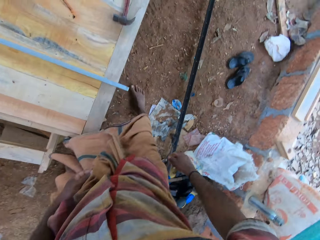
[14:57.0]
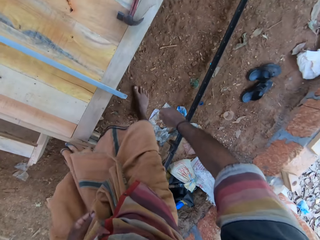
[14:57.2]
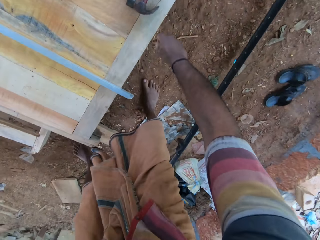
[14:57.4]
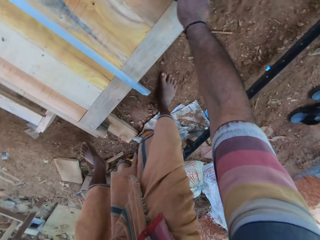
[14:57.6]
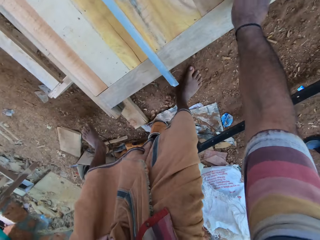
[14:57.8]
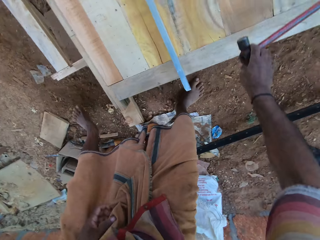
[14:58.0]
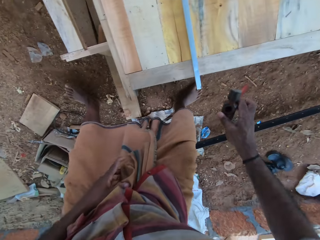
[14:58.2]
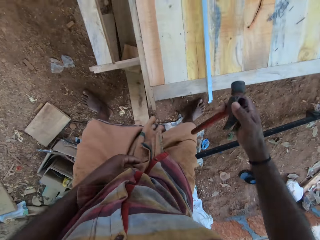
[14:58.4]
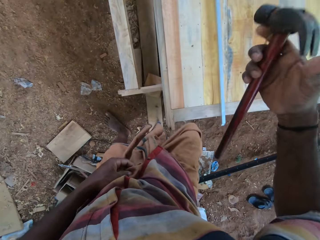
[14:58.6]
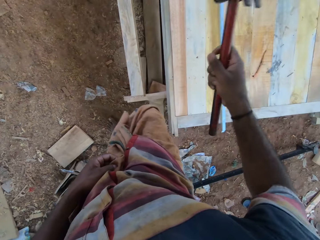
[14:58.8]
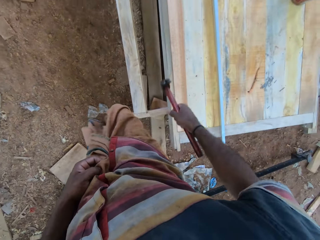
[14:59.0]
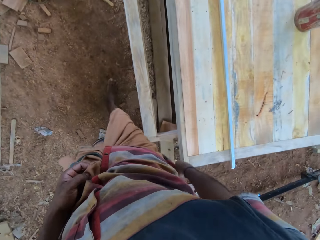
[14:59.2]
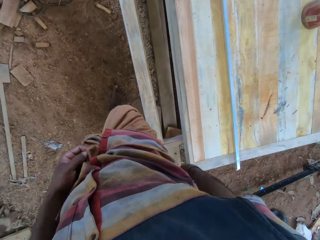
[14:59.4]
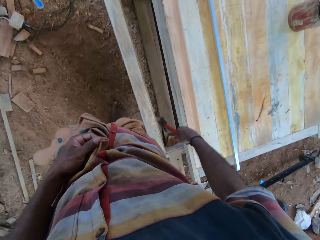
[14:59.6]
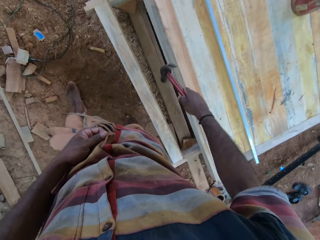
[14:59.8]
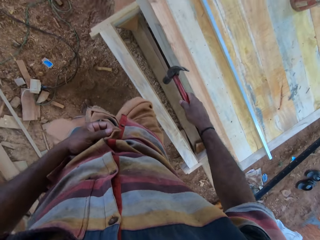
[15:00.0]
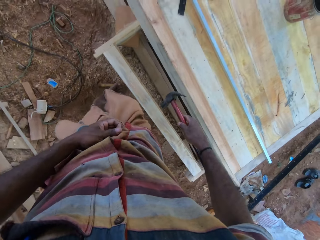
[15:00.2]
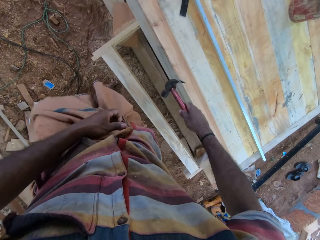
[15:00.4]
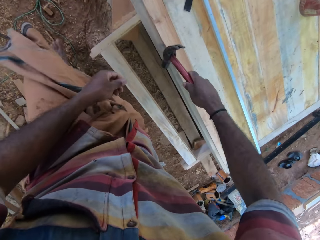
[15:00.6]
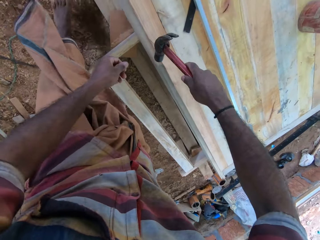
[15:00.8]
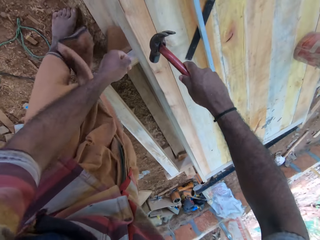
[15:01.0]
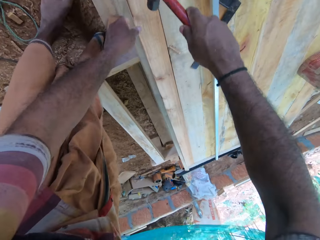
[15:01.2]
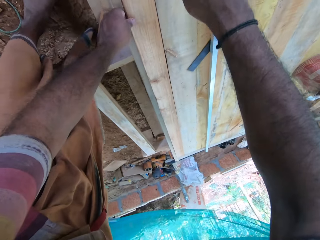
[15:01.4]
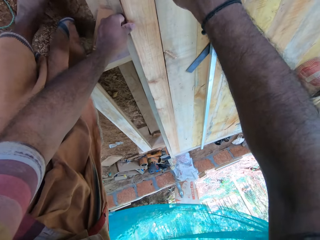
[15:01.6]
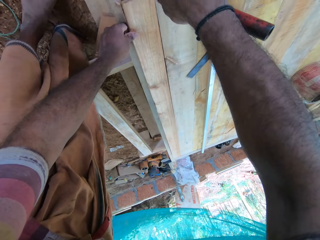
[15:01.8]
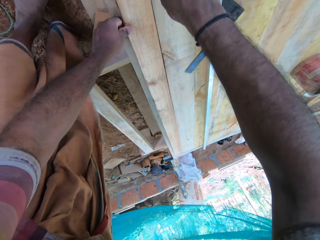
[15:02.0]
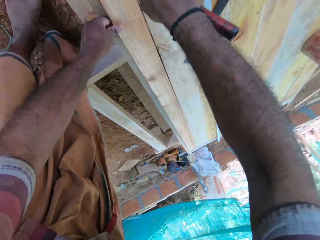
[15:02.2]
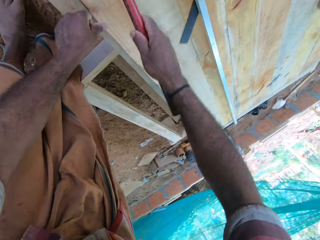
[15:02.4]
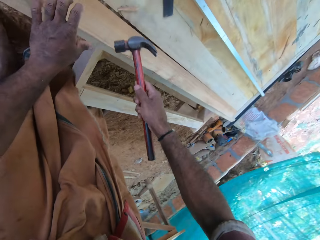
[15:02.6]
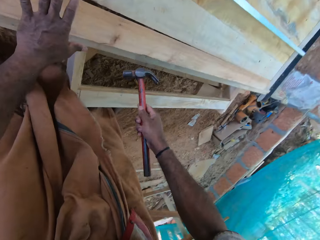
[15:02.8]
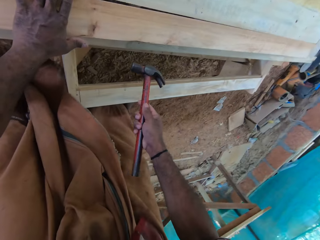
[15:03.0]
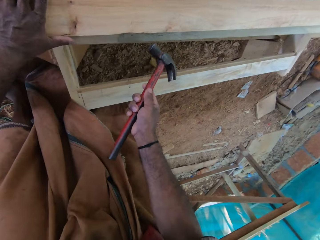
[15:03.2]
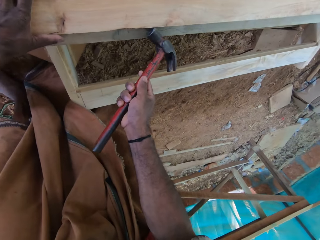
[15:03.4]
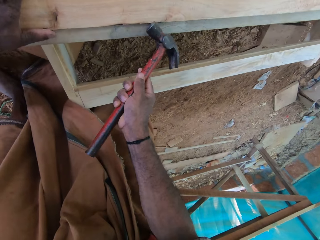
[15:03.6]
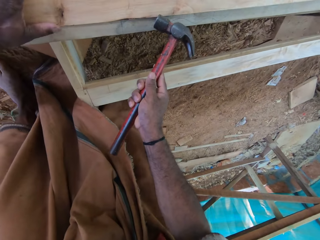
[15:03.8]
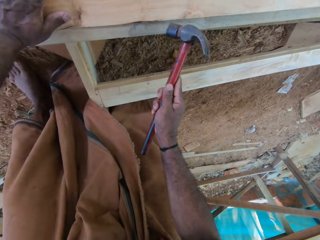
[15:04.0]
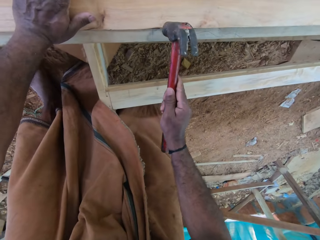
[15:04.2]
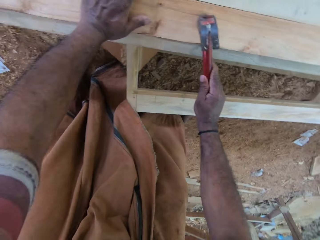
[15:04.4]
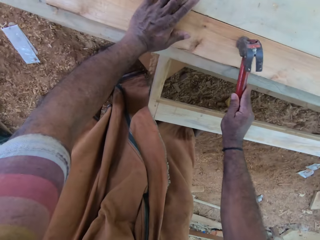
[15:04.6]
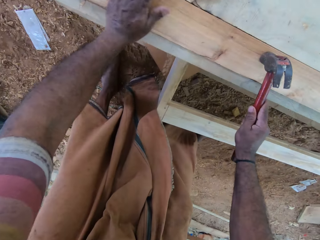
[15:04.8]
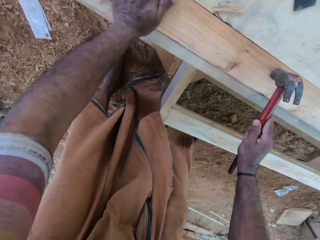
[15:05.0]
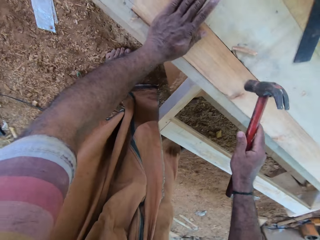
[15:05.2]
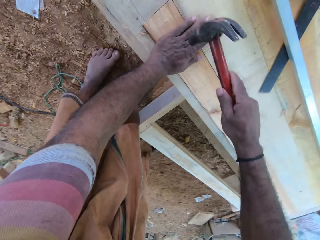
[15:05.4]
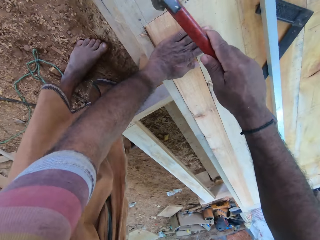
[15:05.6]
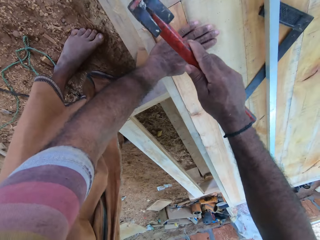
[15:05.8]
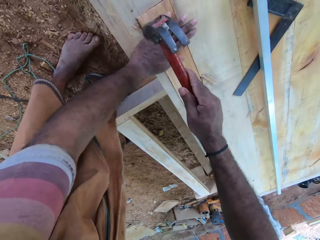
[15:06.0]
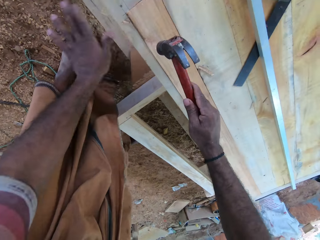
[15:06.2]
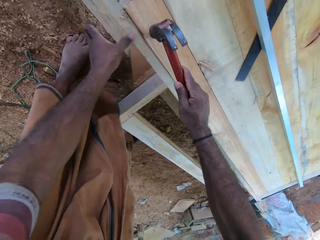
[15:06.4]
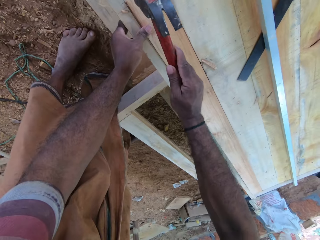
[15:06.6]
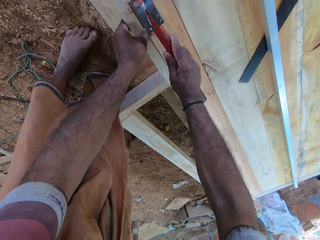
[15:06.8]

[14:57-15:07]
The camera wearer picks up a hammer from the furniture. They hold the hammer with the right hand. They walk beside the furniture. They hold the furniture with the left hand. They hit the furniture with the hammer. They move to the right hand. They hit the furniture with the hammer. They move to the left. They hold the furniture with the left hand.

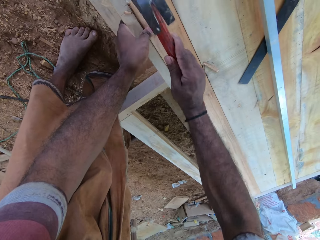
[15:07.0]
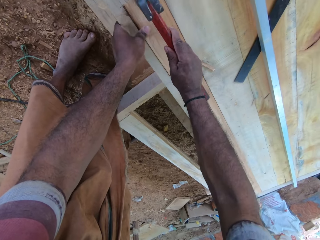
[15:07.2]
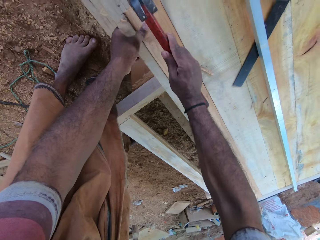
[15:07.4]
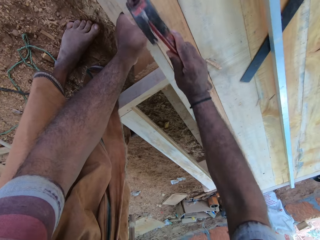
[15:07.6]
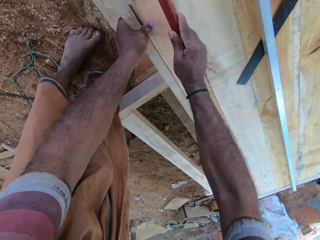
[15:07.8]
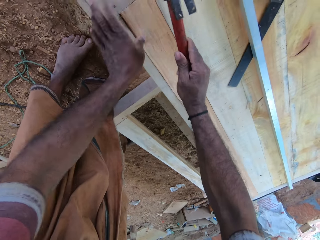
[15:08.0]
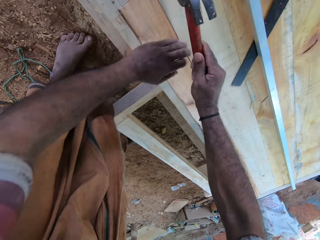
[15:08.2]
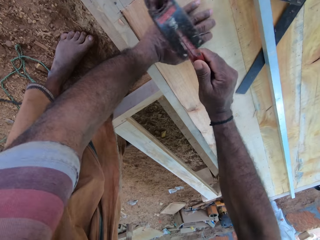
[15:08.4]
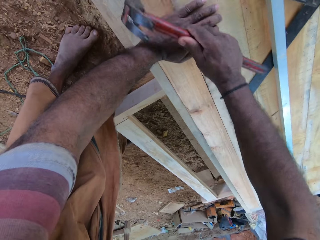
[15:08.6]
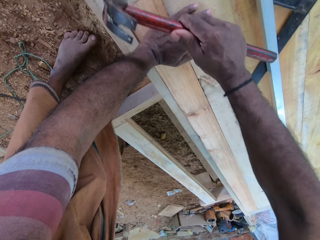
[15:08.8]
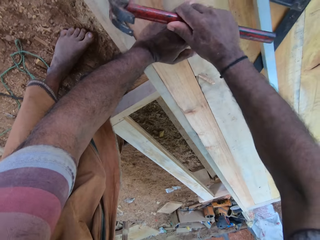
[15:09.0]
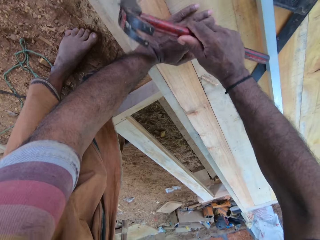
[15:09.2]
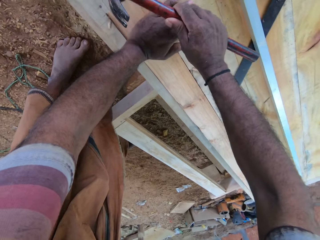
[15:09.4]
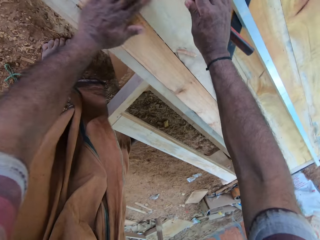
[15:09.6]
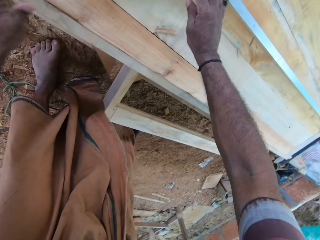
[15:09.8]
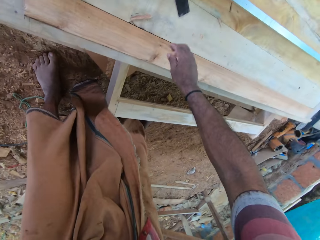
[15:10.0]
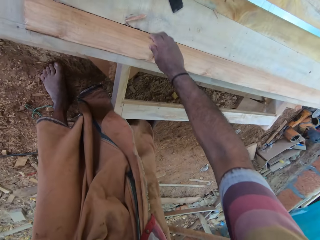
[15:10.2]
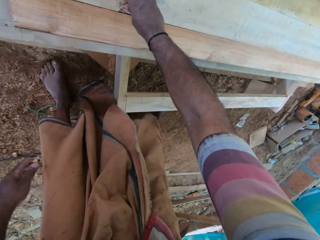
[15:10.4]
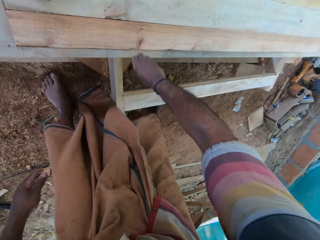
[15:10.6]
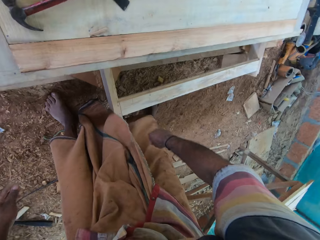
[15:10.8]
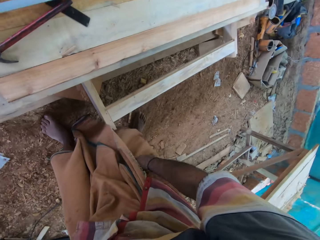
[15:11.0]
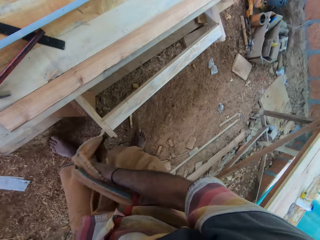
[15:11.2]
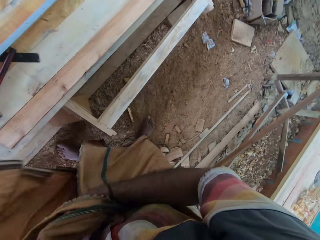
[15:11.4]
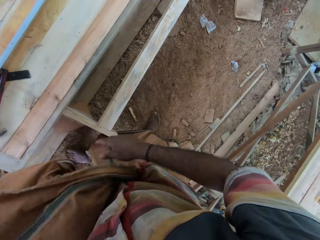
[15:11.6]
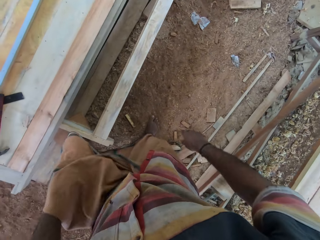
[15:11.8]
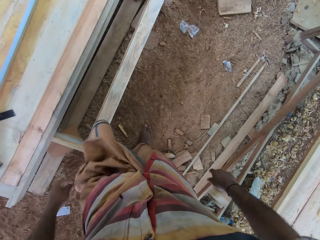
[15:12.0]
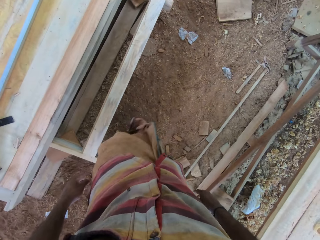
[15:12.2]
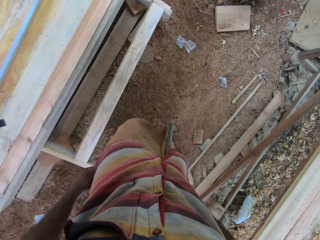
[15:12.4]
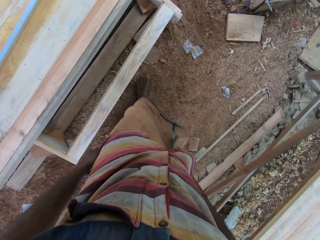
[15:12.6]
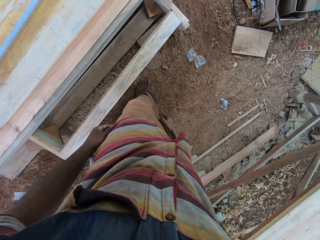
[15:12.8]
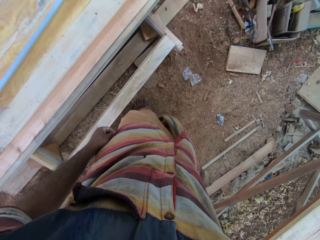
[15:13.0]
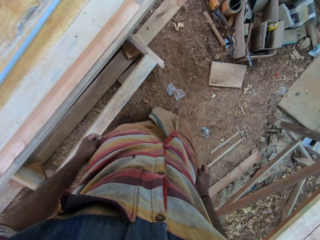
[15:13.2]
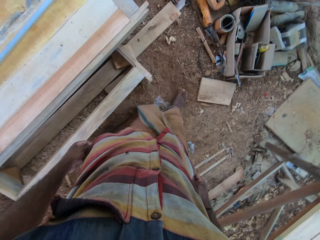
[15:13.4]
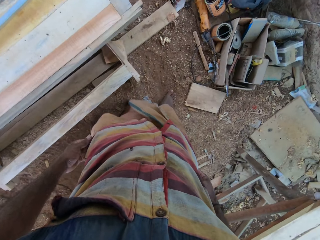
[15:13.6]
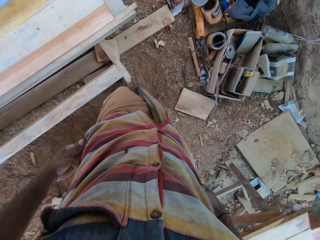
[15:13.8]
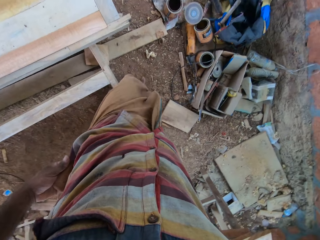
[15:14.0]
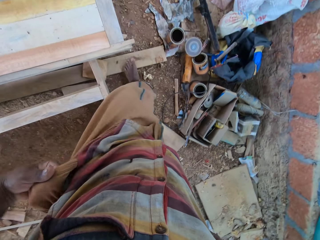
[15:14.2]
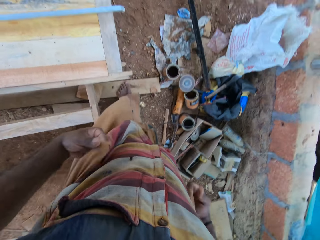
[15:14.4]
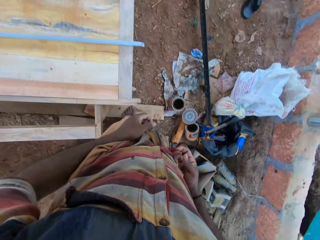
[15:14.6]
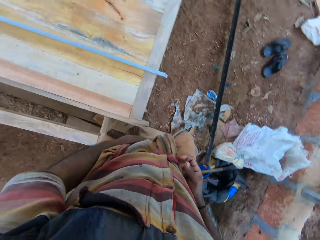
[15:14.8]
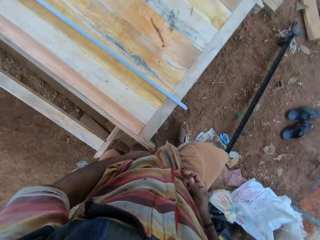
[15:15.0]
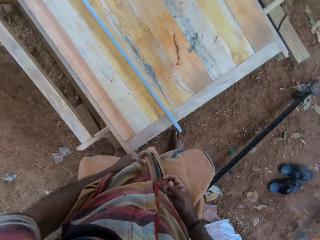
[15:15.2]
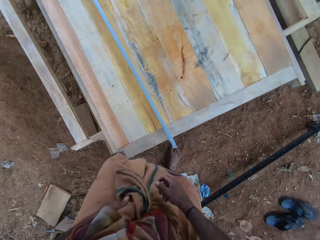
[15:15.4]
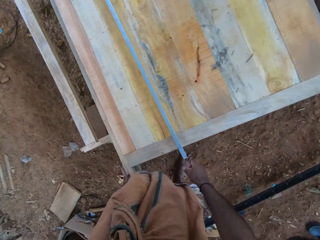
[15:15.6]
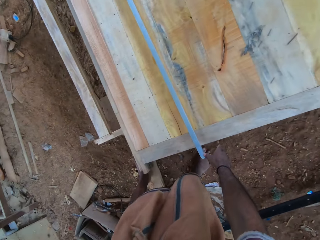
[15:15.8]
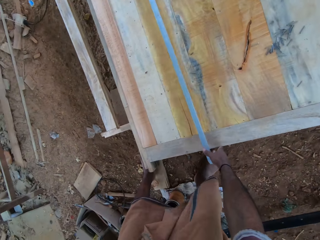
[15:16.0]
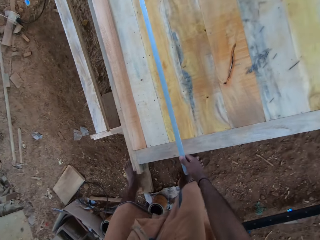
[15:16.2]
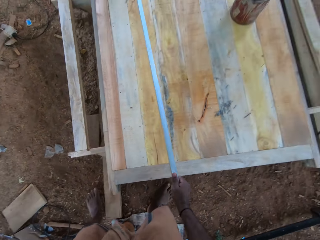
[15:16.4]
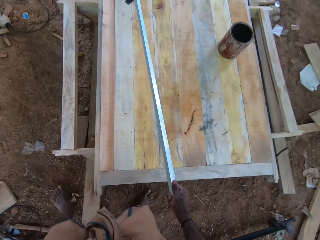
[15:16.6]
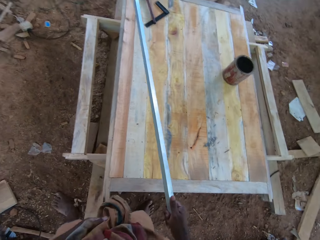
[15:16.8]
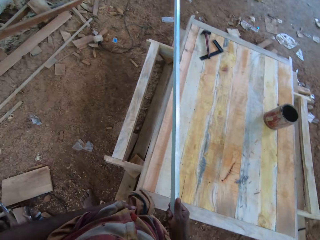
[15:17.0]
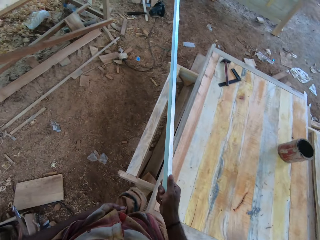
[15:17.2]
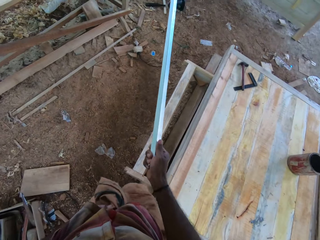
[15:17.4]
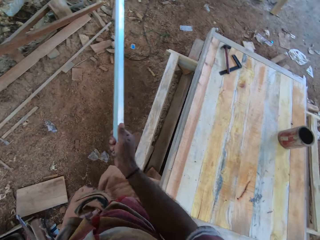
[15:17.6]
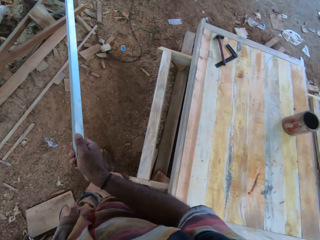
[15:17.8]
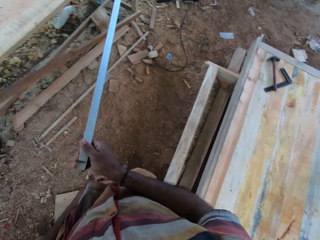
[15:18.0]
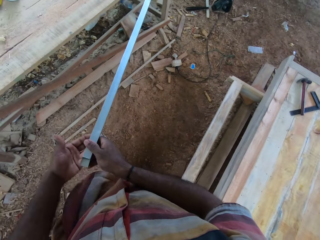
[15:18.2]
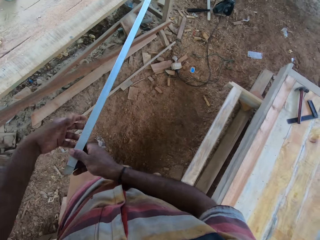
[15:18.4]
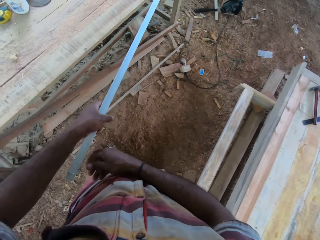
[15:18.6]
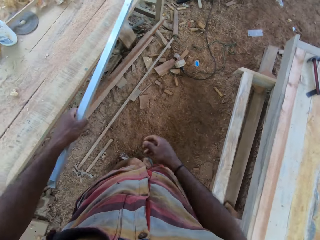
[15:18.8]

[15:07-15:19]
The camera wearer hits the furniture with the hammer. They hold the furniture with the left hand and hit the furniture with the hammer. They drop the hammer on the furniture. They touch the timber with the right hand. They move the cloth. They walk beside the furniture. They bend towards the timber. They pick up the timber, a long slim wood. They carry the timber and put the timber on the stand.
